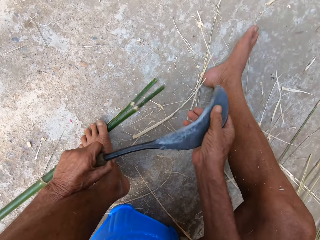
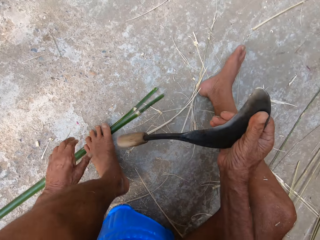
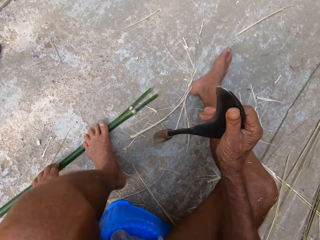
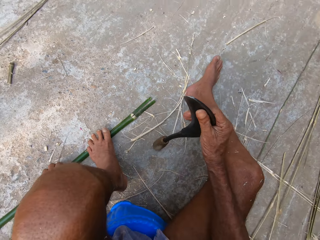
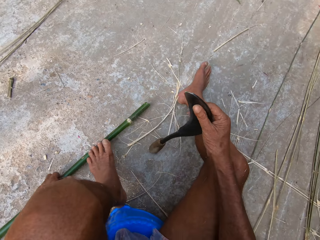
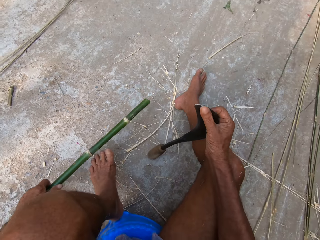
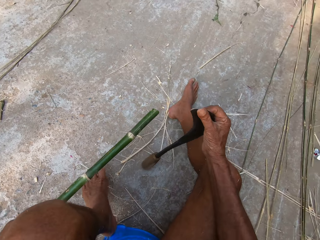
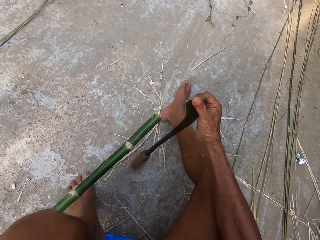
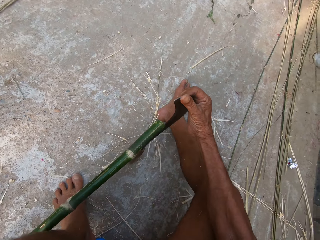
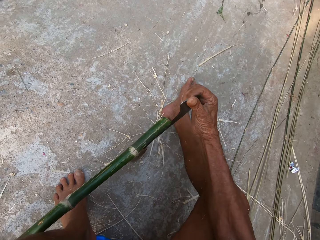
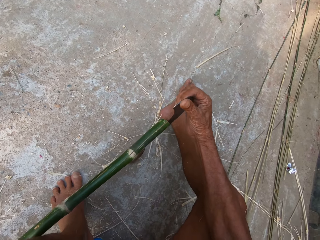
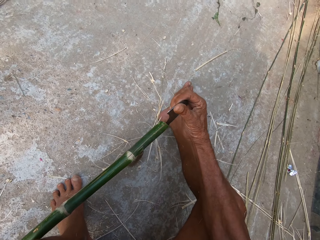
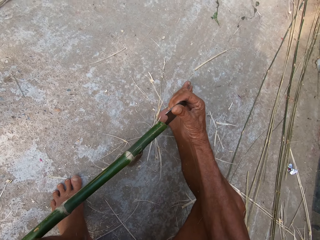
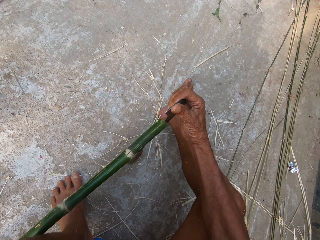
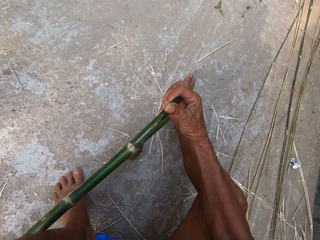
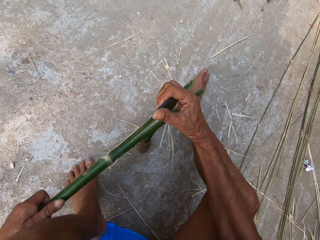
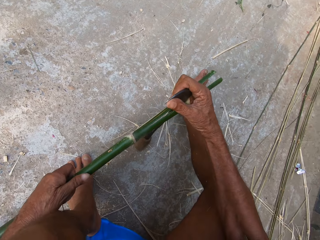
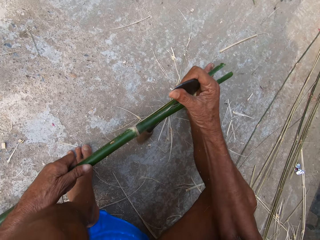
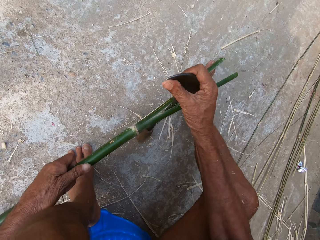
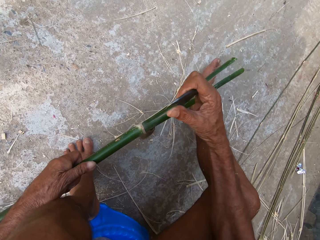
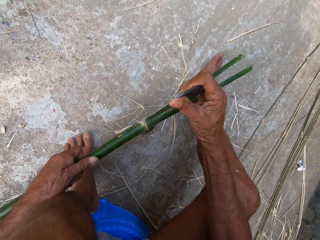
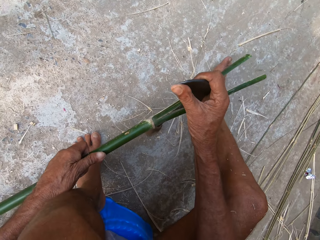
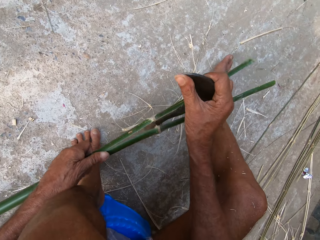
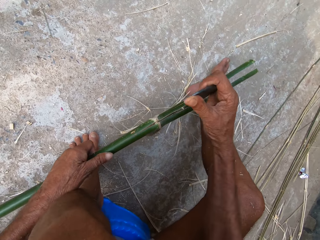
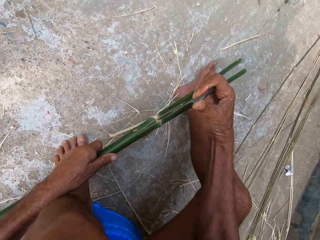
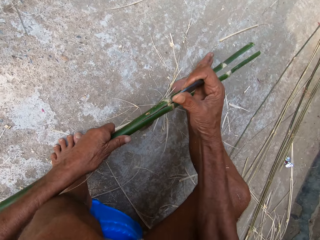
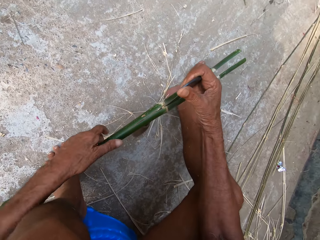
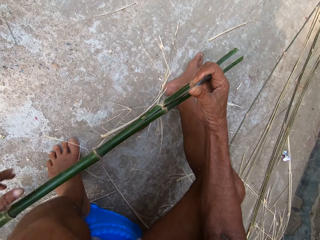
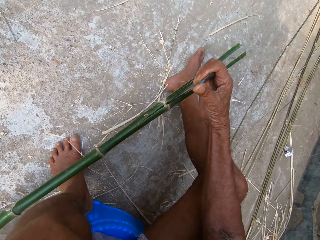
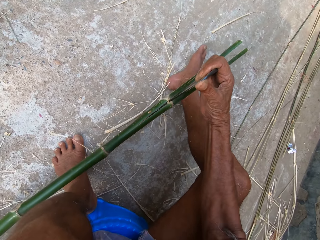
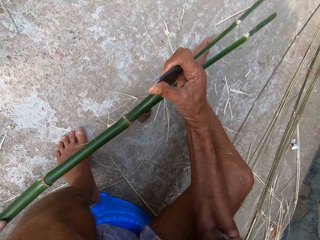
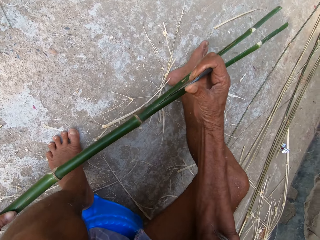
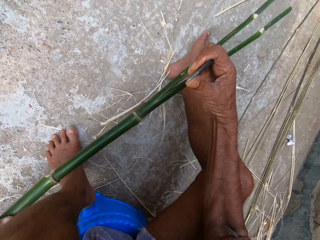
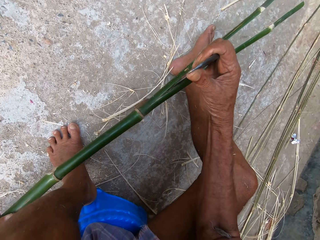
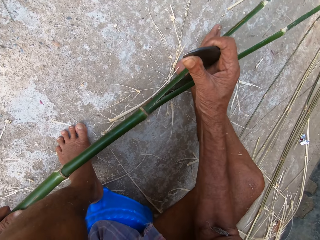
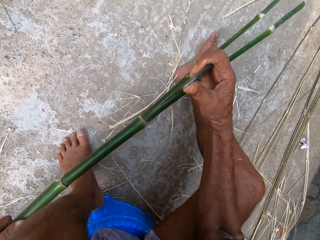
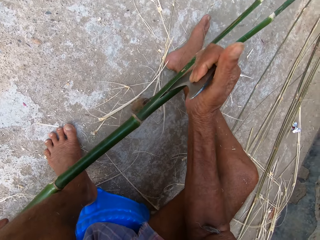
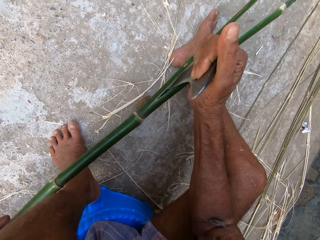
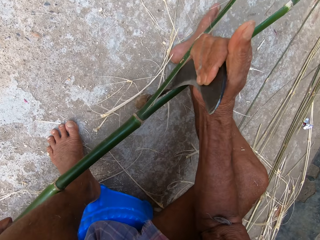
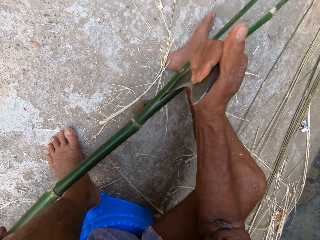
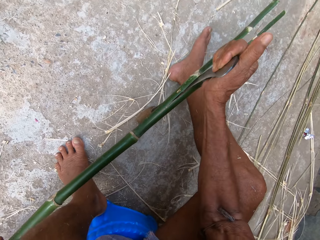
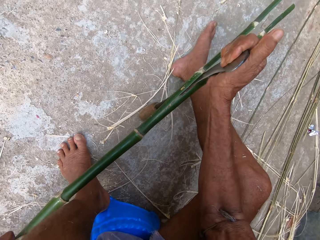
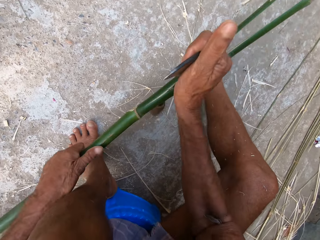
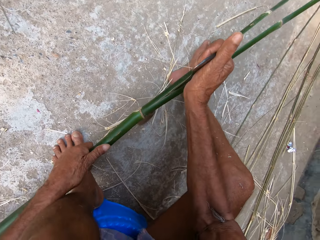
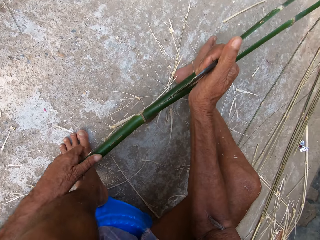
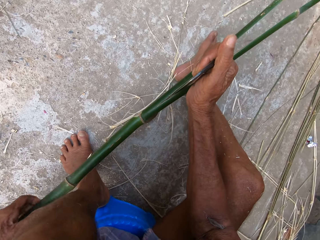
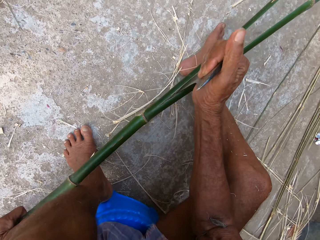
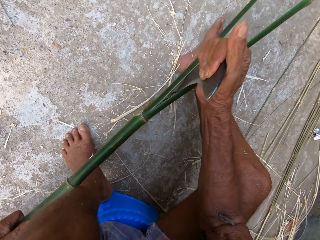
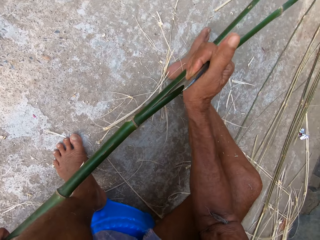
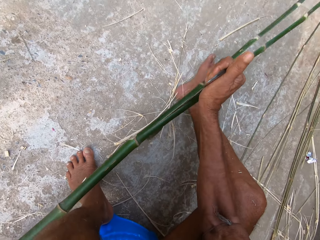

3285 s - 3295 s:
The camera wearer picks up the bamboo strip on the ground with his left hand. He cuts the bamboo strip in his left hand with the kukri knife in his right hand.

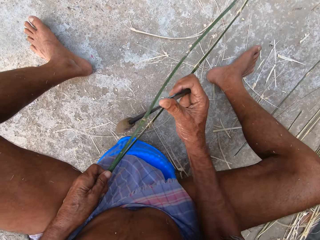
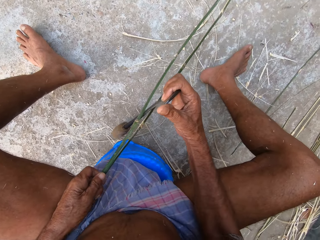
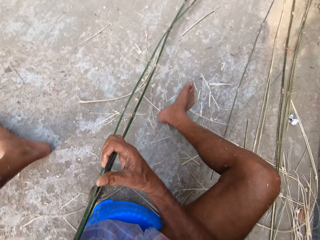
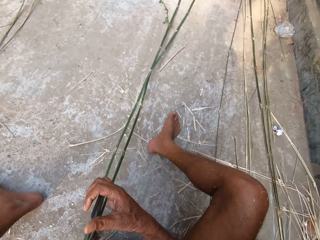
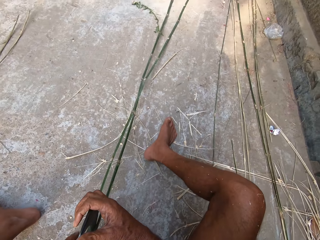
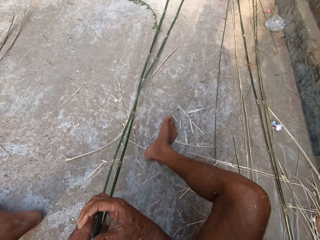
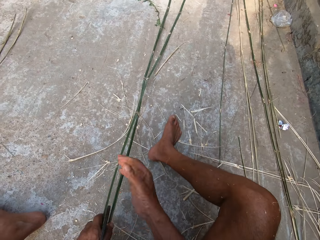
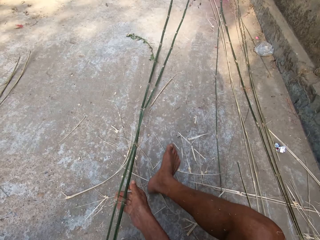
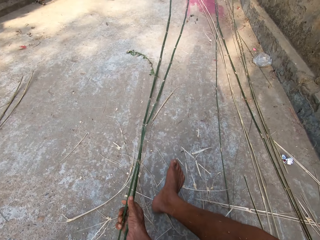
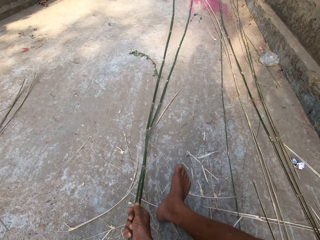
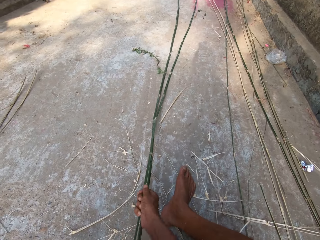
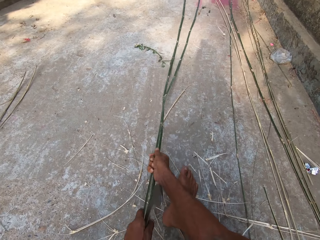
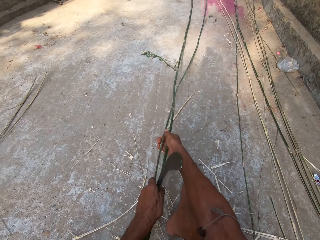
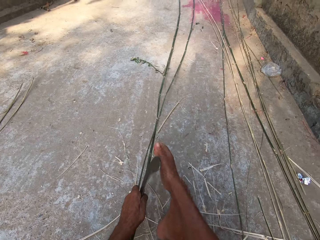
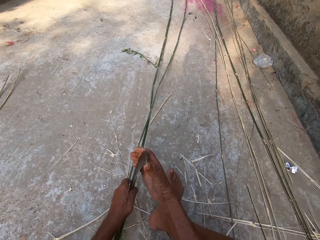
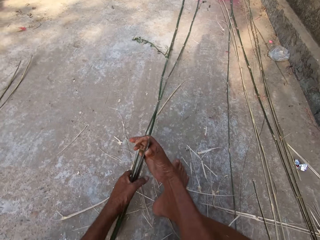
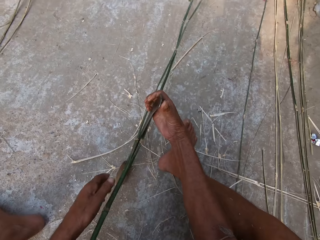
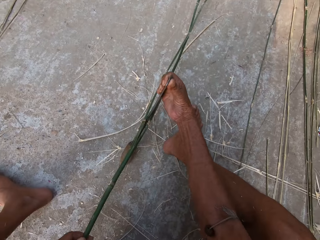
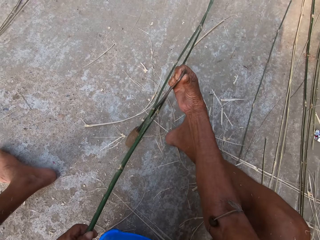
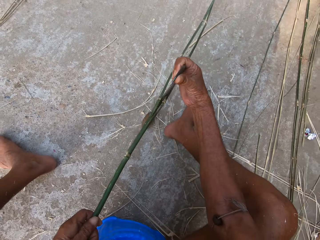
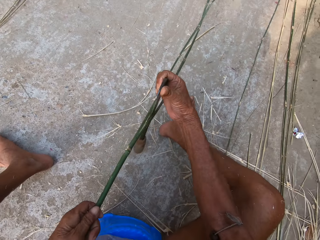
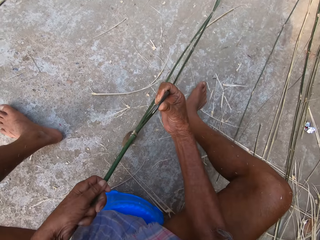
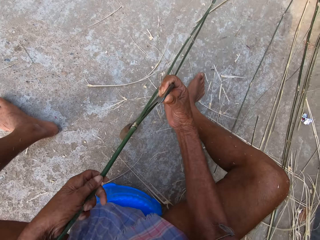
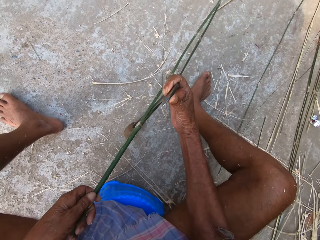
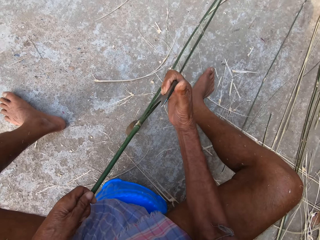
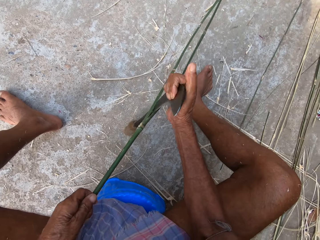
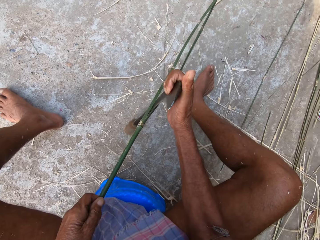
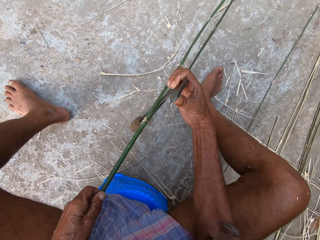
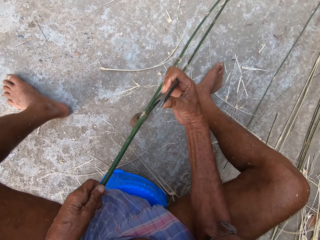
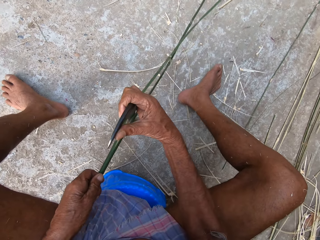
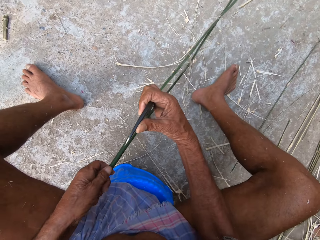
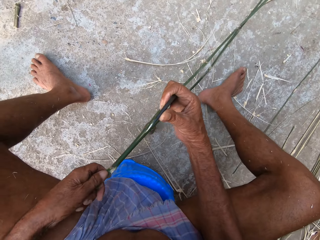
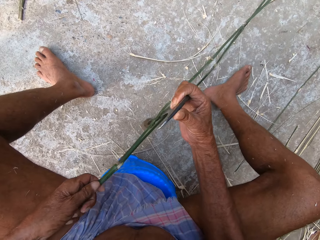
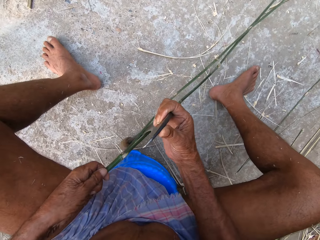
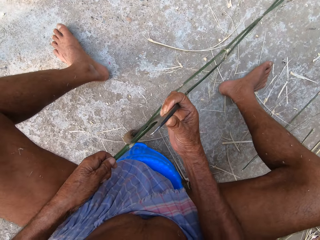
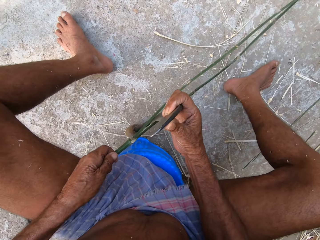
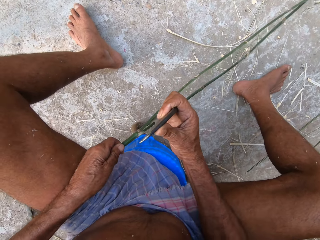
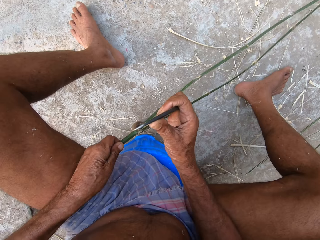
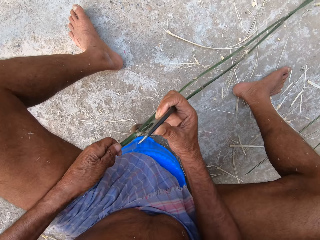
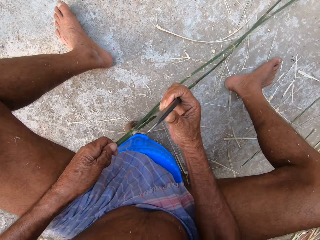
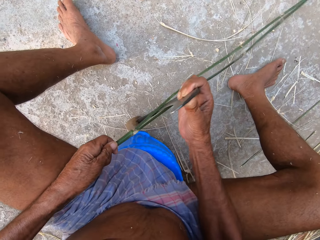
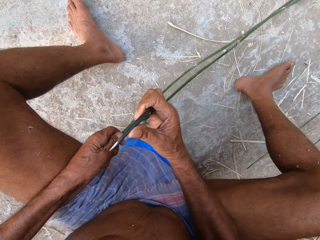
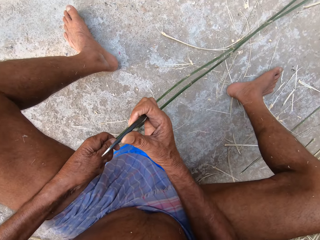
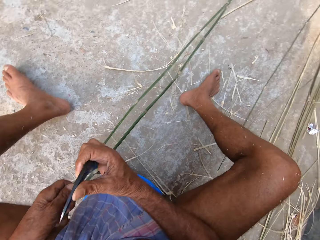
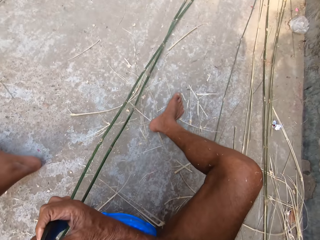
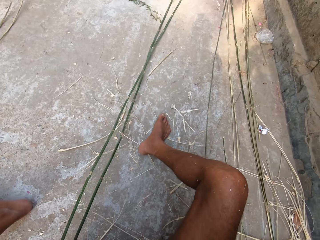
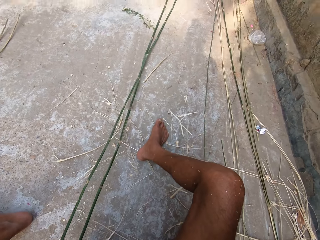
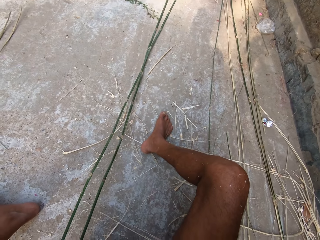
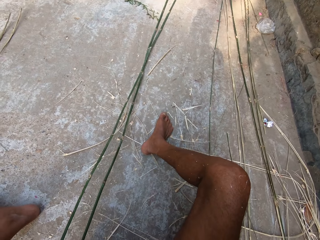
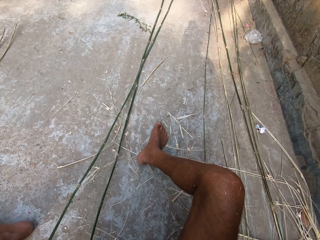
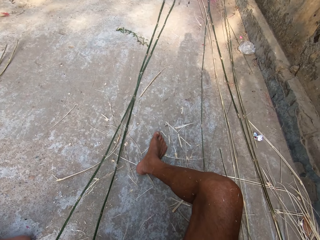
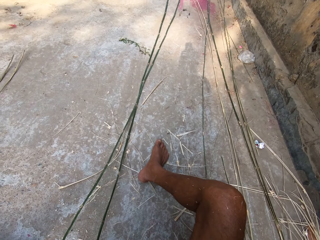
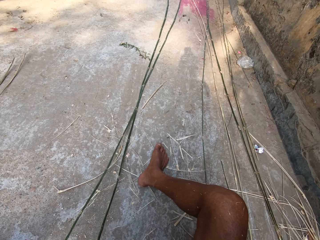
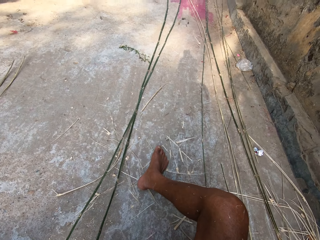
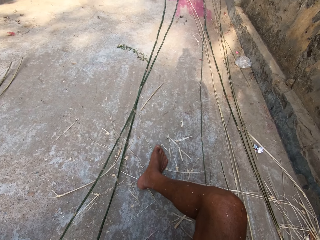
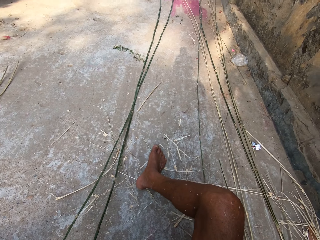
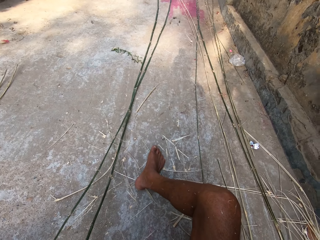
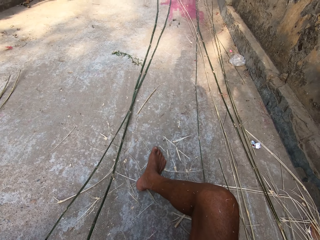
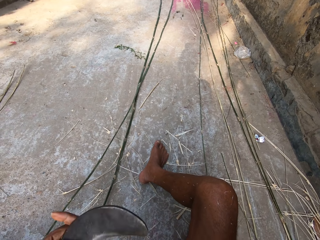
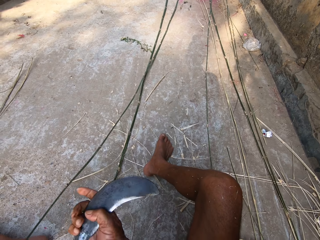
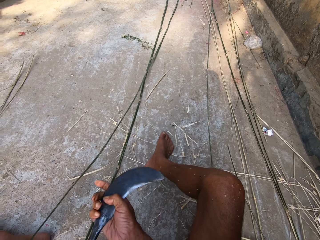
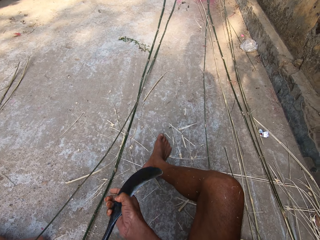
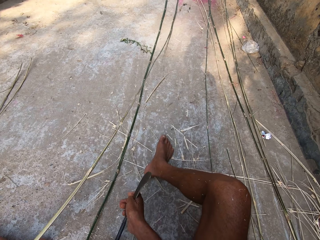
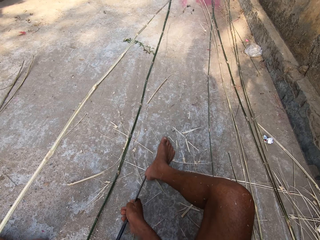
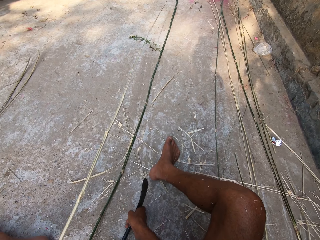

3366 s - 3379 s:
The camera wearer holds the bamboo strip with his right hand. He cuts the bamboo strip in his left hand with the kukri knife in his right hand.
